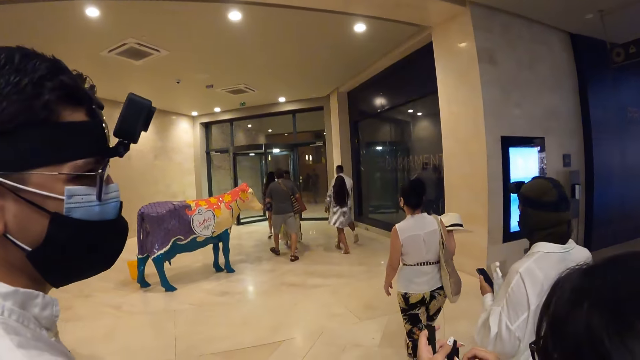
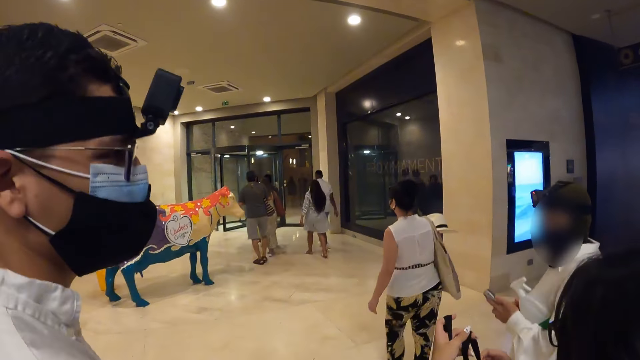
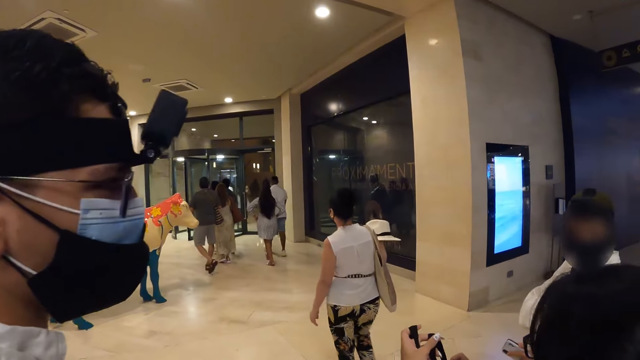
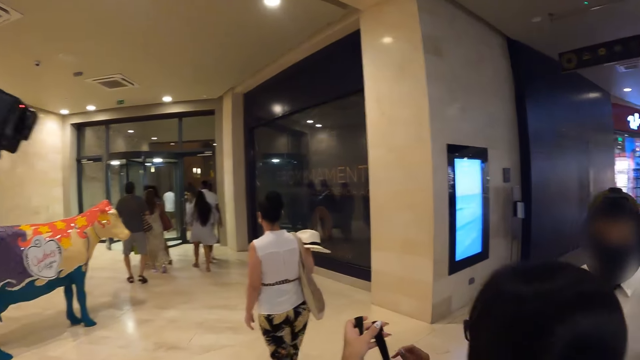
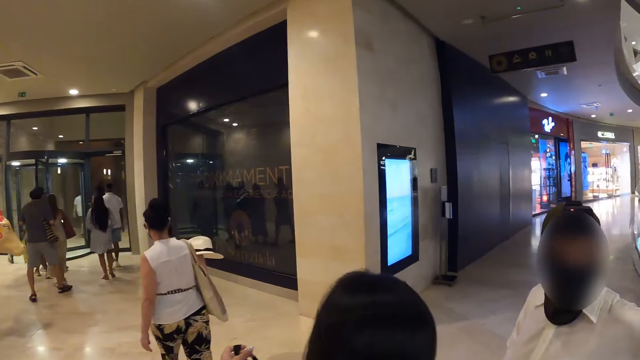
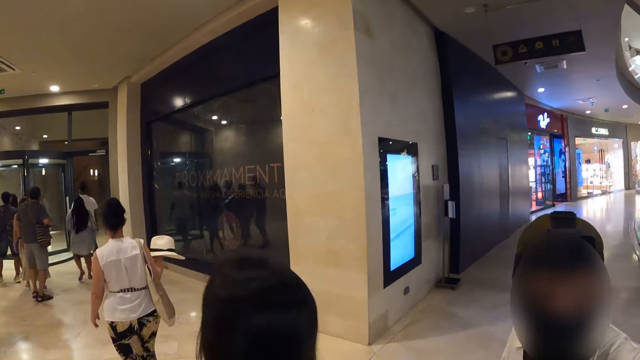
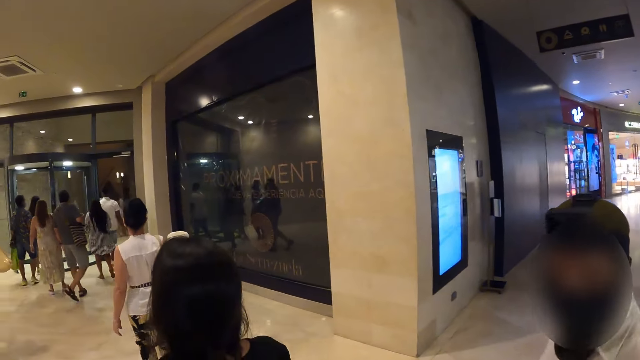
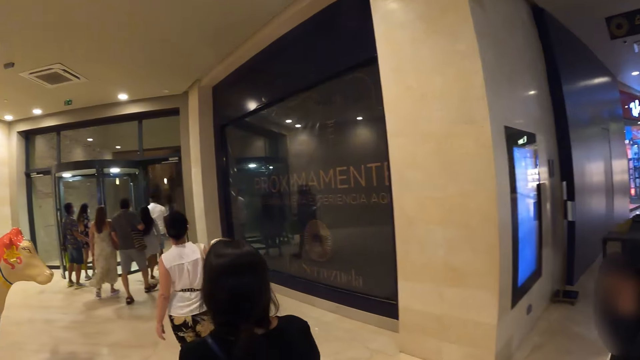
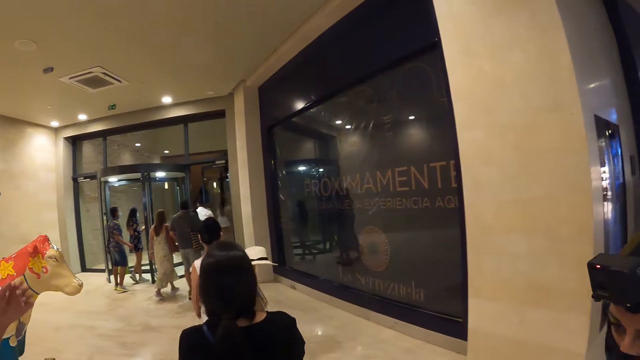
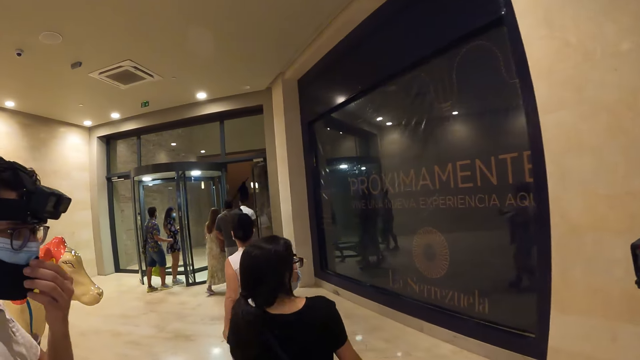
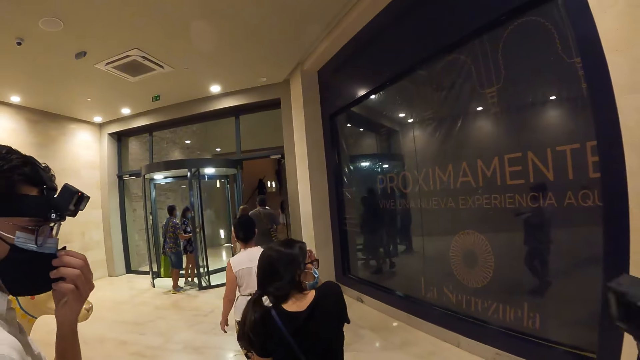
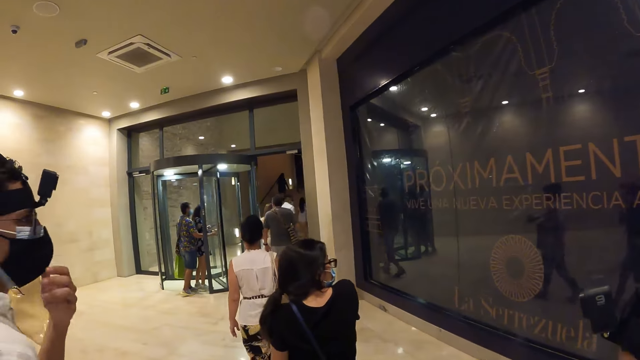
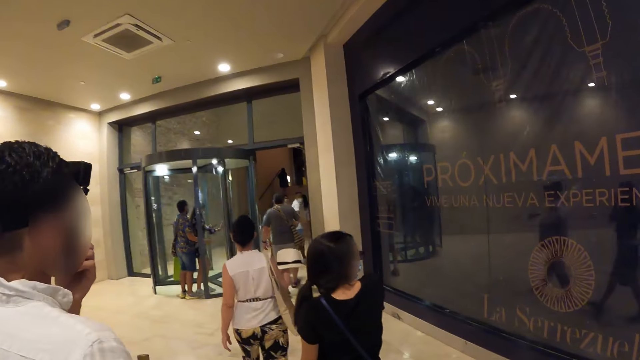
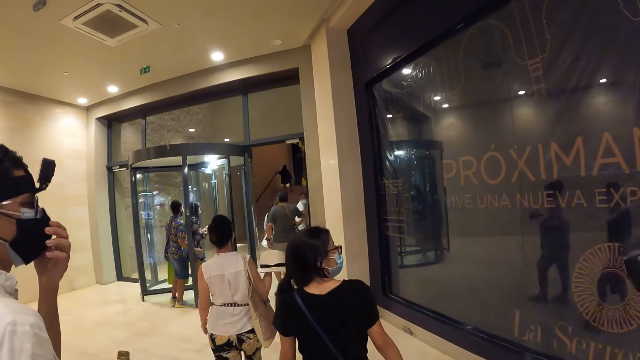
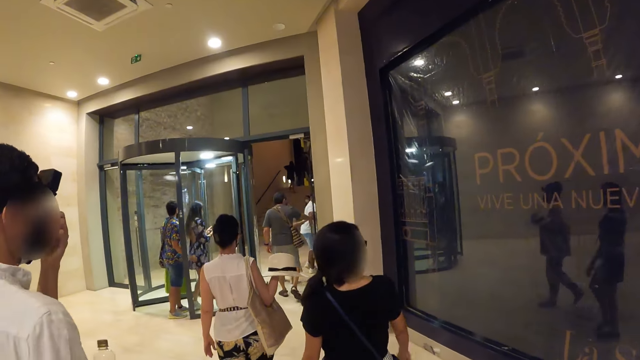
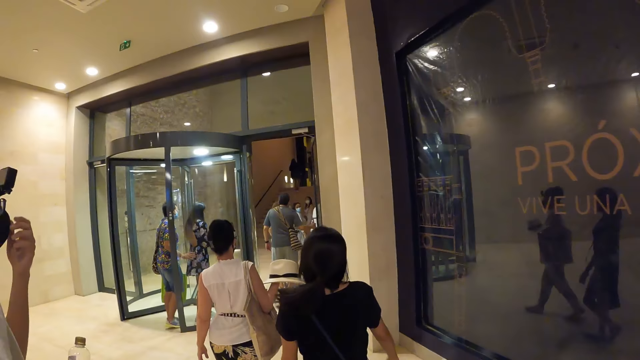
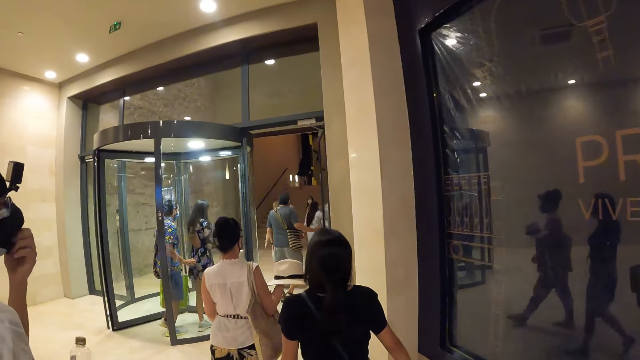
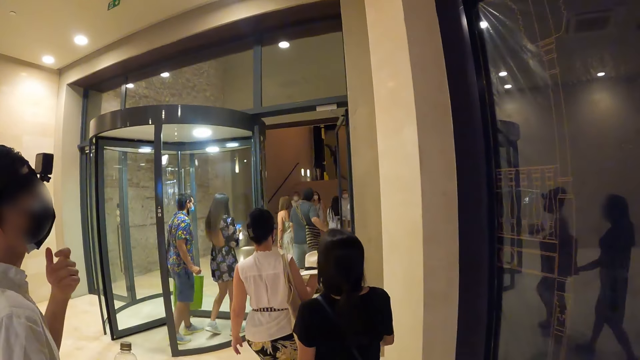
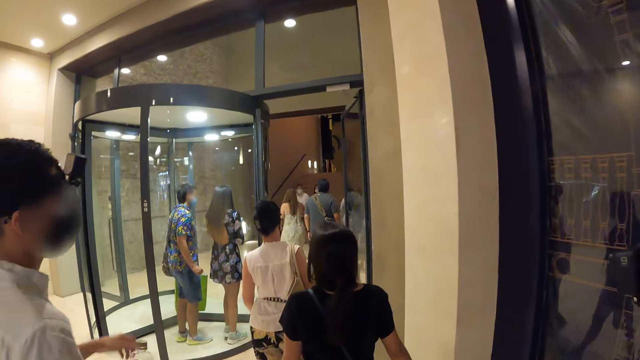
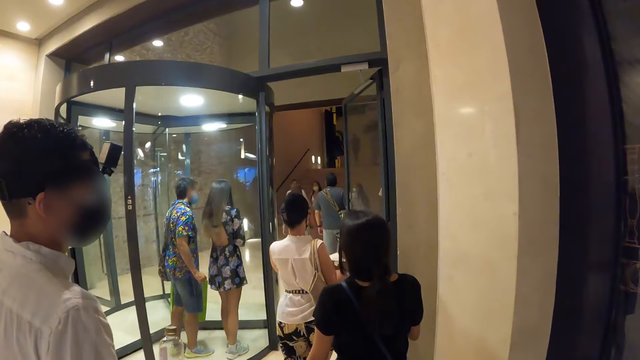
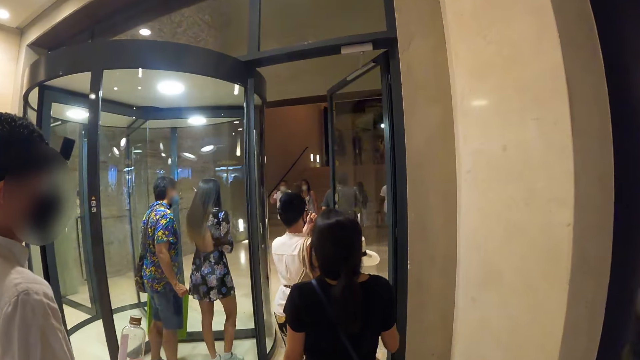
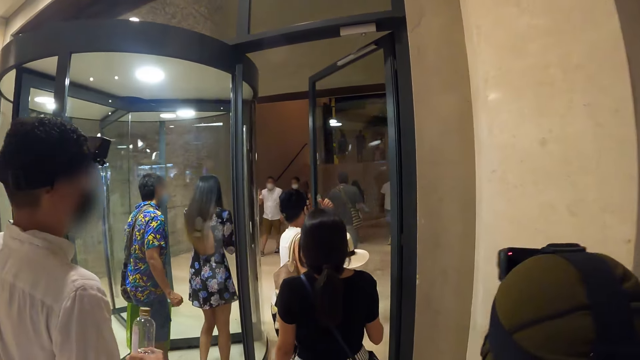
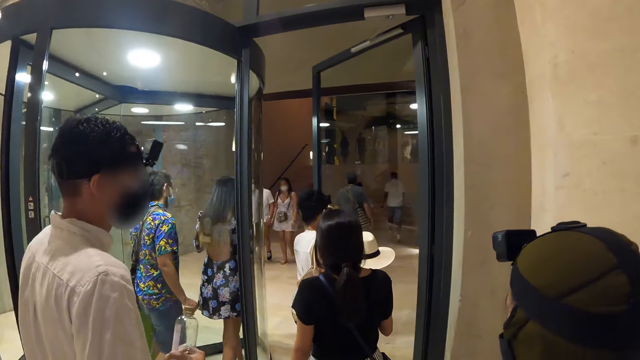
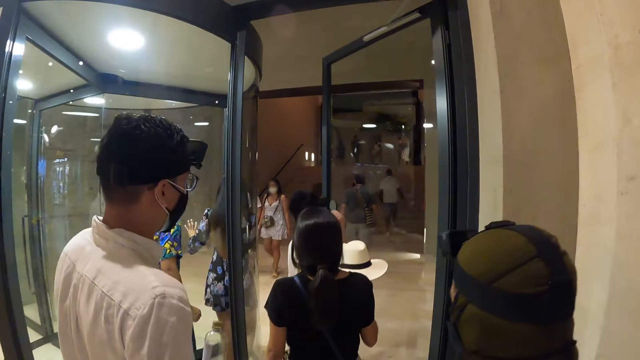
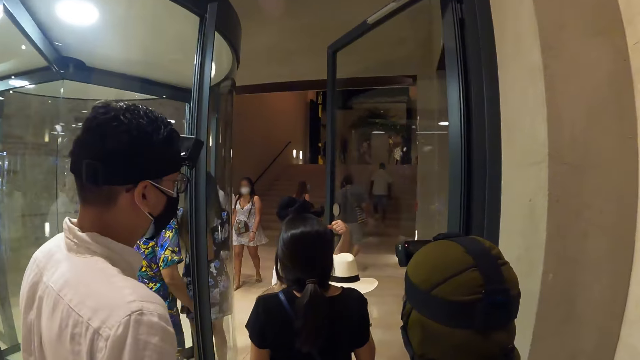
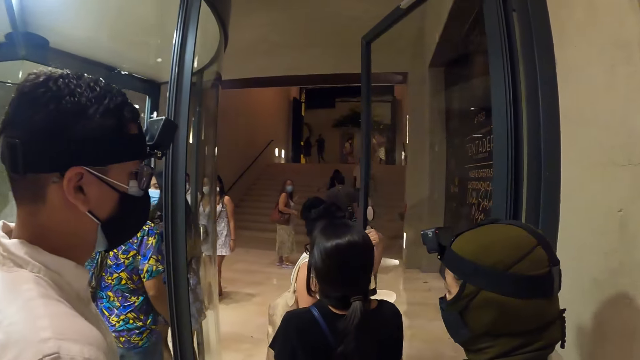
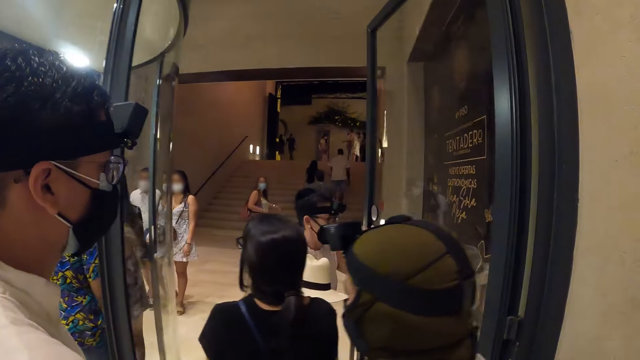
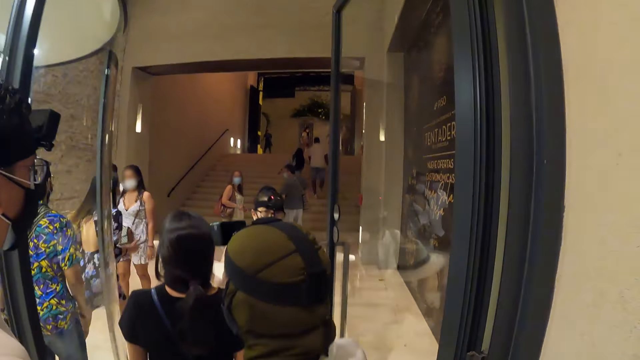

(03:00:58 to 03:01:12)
A woman adjusts the aerosol bottle in her armpit with her left hand. A man adjusts the face mask on his face with his left hand. The man pulls his face mask. The camera wearer walks in the store. Another woman opens a glass door with her left hand.

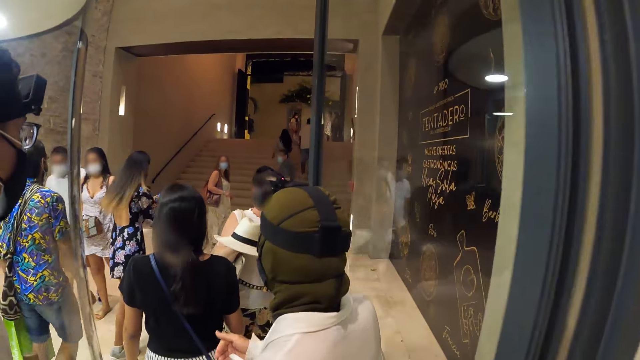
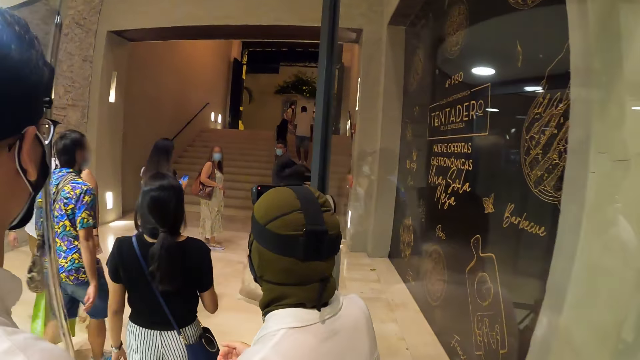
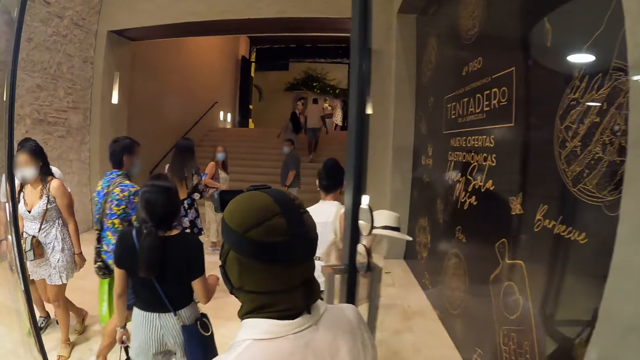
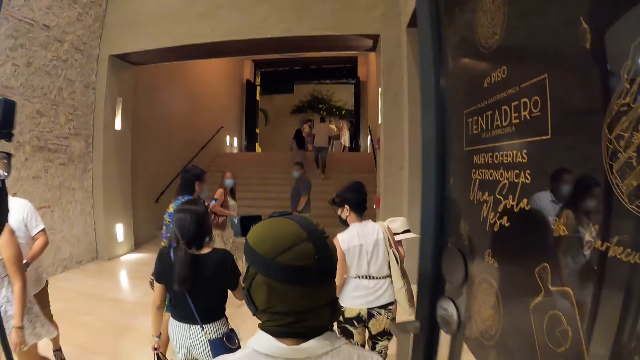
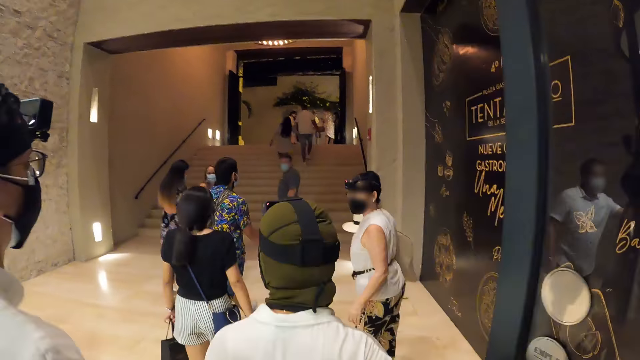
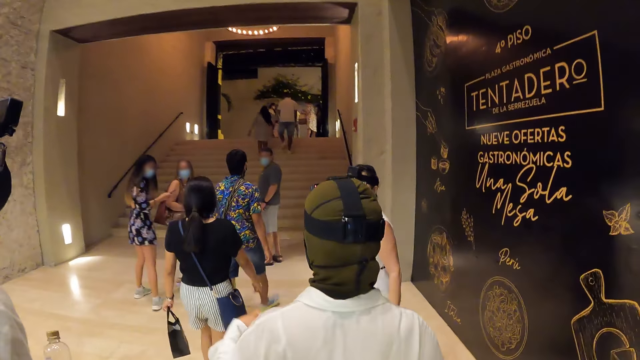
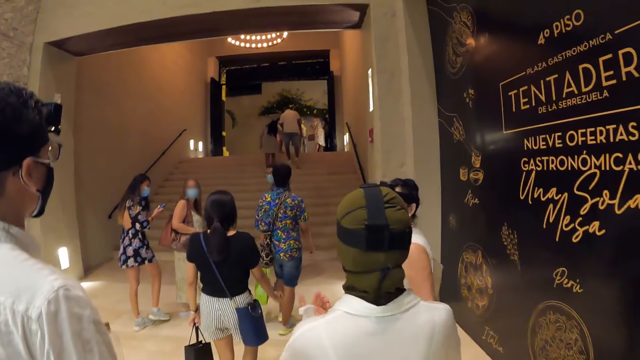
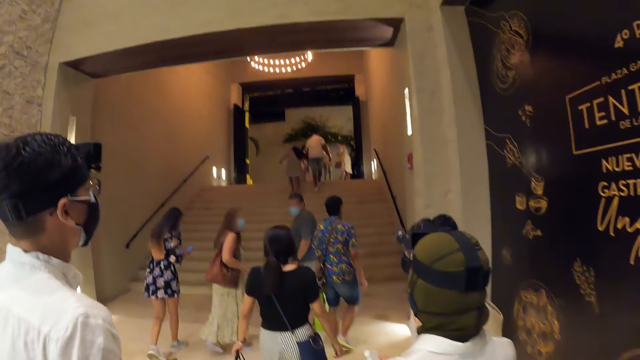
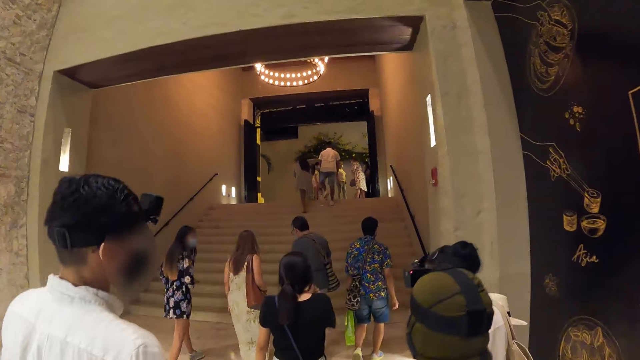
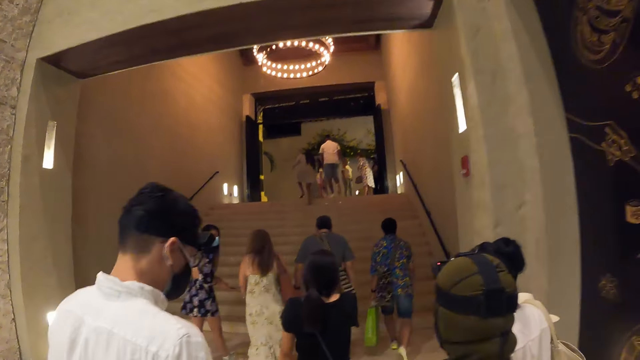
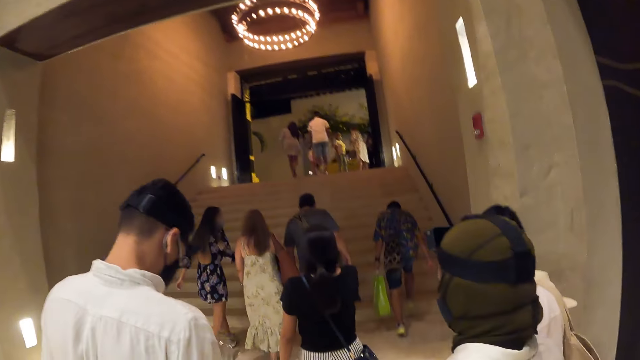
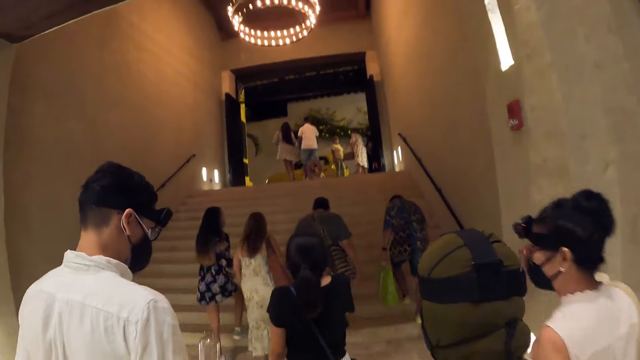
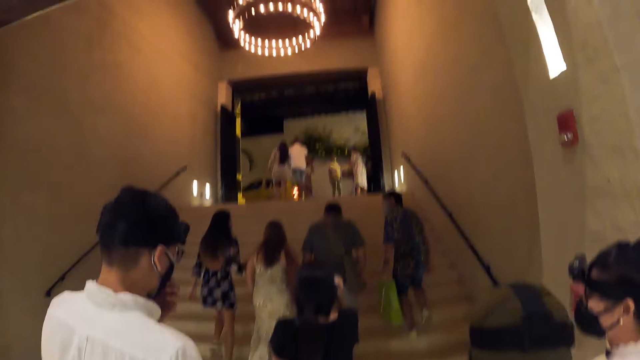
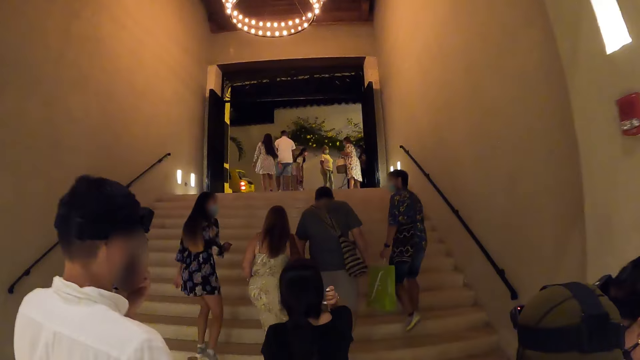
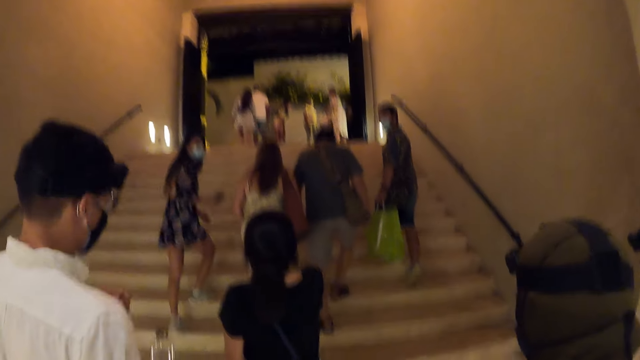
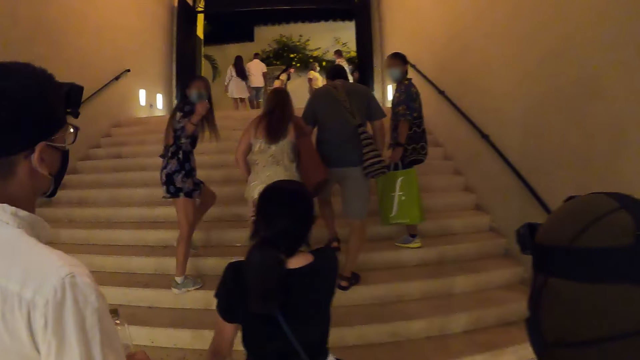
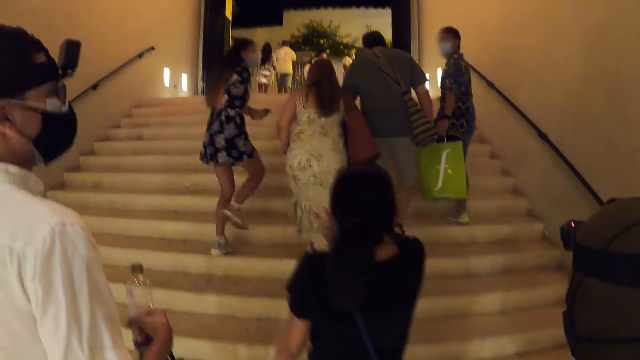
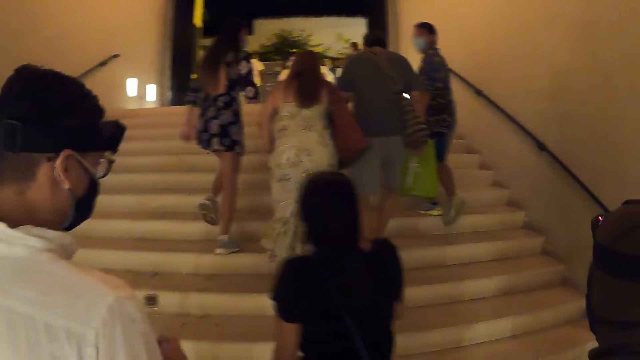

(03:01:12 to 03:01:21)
The camera wearer walks out of the mall with a woman, another woman, a man and a third woman. The second woman holds the aerosol bottle with her left hand. The first woman adjusts her hair with her right hand. The man adjusts the face mask on his face with his left hand.
